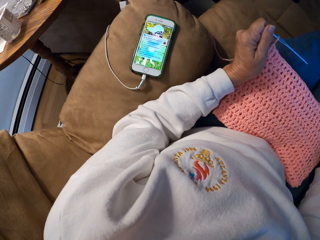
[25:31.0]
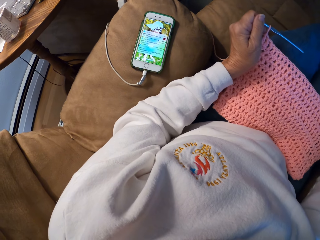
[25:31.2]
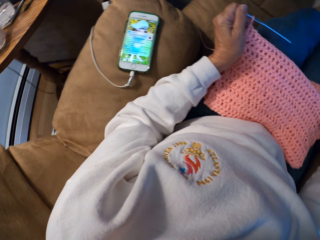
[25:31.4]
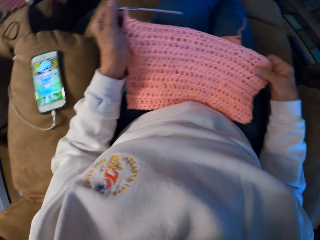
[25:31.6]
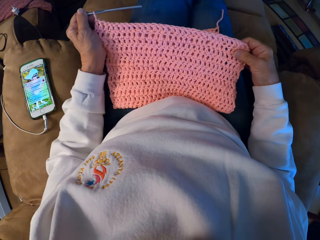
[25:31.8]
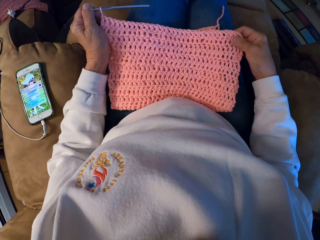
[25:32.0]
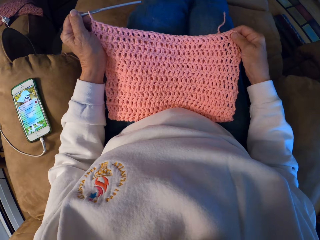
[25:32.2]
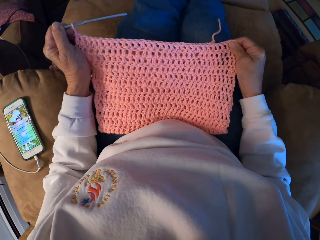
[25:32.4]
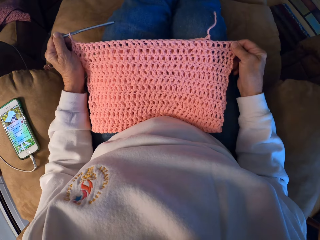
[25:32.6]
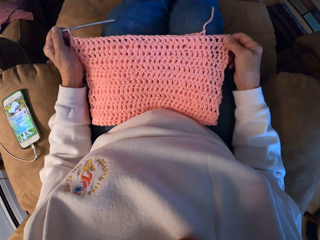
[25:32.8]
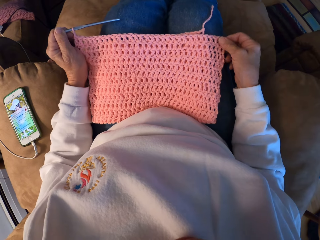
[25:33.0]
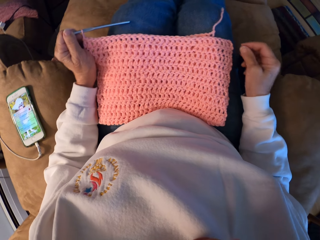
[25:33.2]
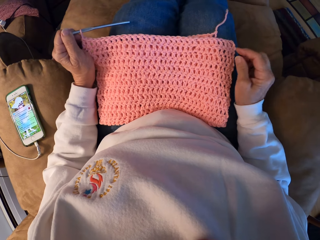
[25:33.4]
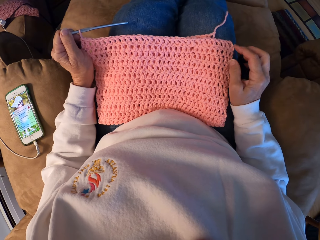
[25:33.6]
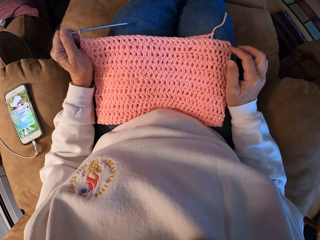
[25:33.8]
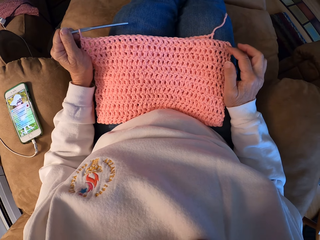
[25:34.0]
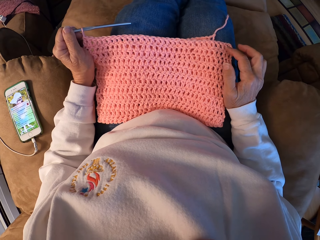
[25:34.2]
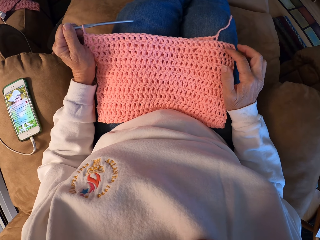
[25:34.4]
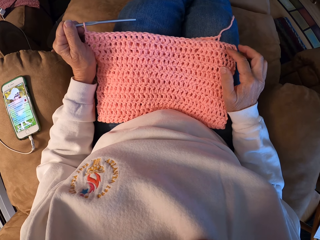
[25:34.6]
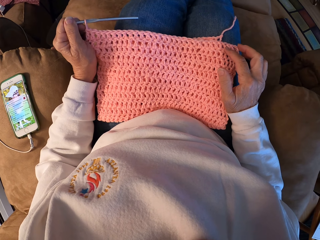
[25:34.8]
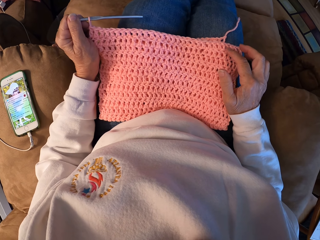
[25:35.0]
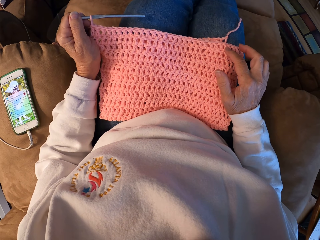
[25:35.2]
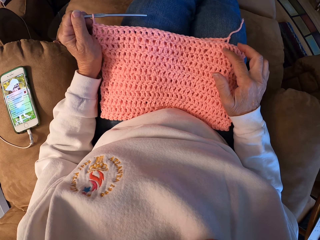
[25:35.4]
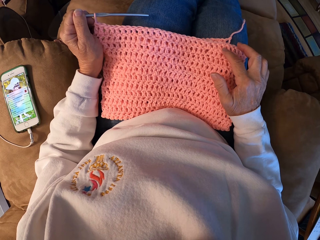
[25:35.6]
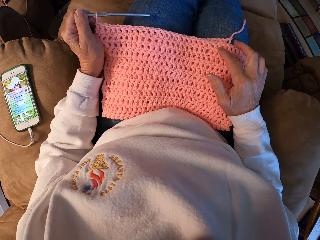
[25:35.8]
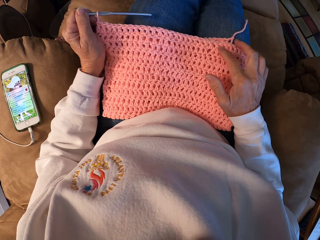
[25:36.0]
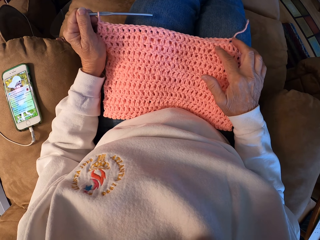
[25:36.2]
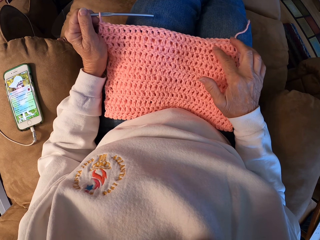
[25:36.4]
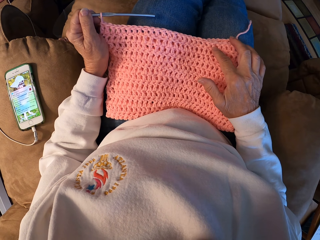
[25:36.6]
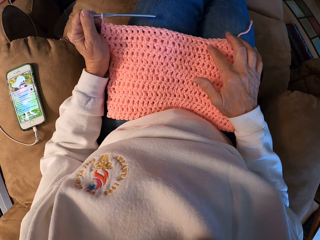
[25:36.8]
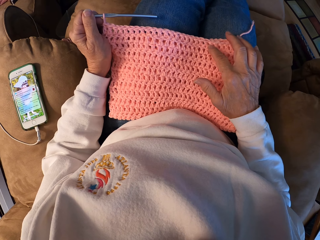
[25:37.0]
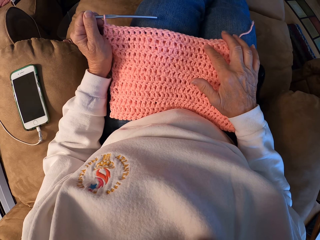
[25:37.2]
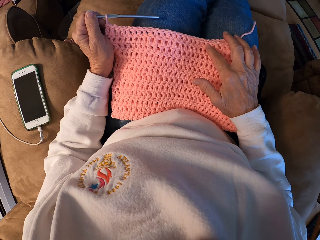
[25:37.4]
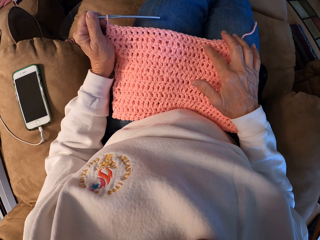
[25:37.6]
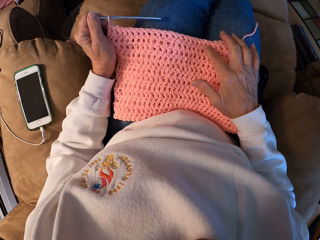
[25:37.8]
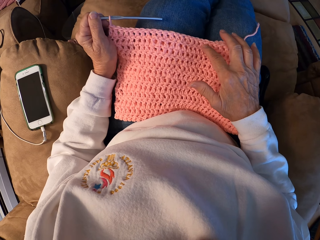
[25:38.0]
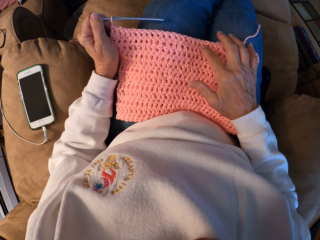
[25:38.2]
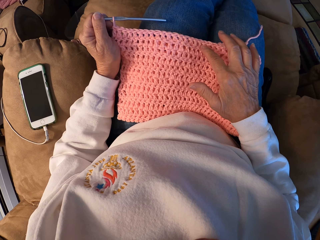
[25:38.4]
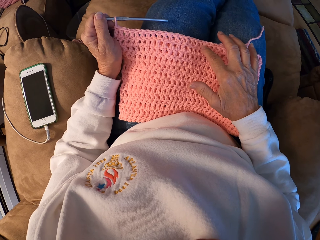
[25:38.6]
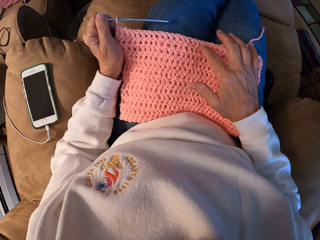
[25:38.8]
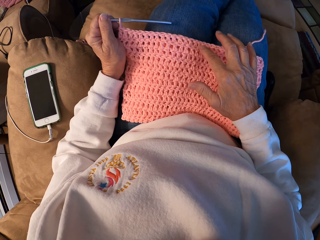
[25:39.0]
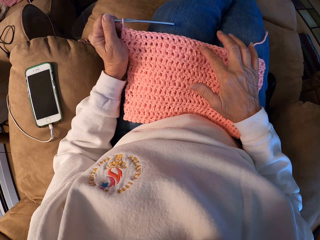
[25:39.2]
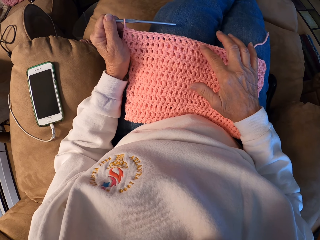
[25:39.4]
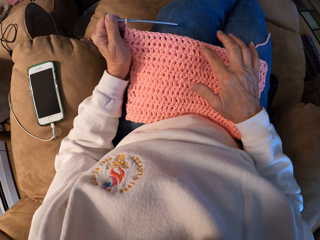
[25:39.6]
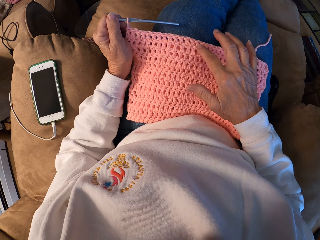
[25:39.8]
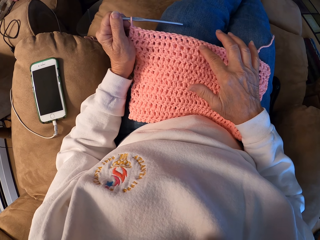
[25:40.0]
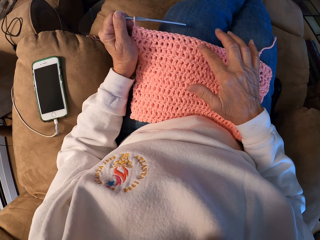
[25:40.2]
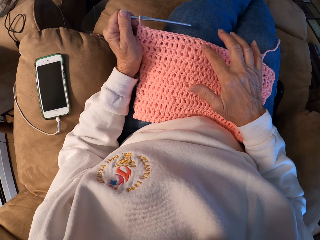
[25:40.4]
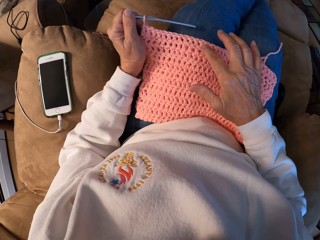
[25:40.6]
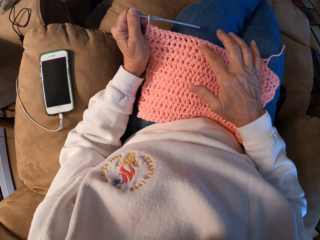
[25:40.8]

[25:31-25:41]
The camera wearer counts the holes of the garment.

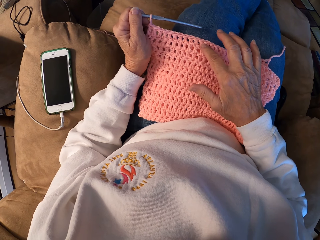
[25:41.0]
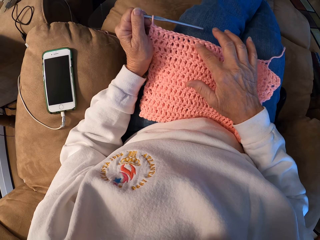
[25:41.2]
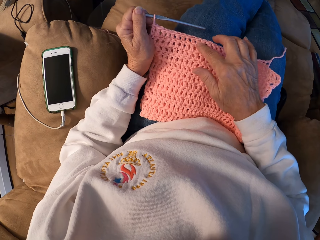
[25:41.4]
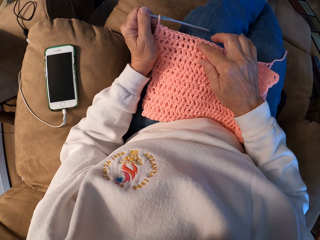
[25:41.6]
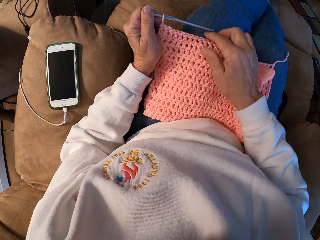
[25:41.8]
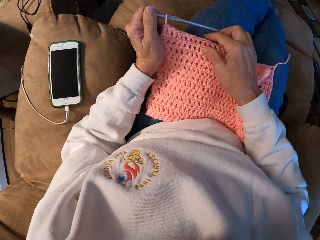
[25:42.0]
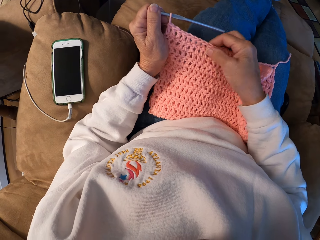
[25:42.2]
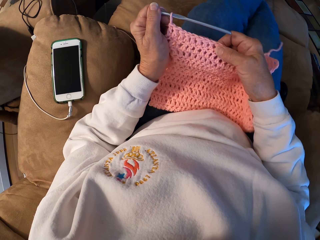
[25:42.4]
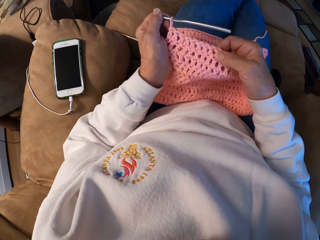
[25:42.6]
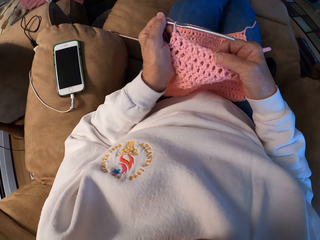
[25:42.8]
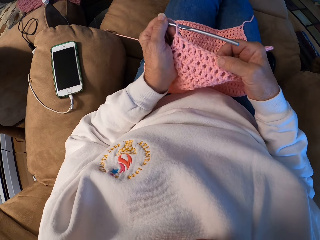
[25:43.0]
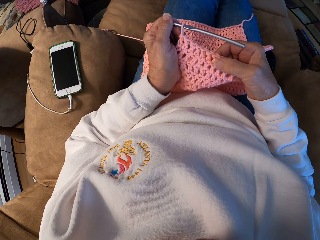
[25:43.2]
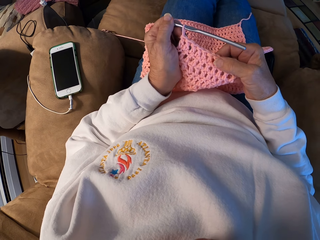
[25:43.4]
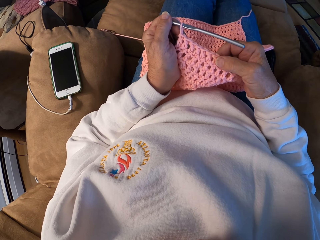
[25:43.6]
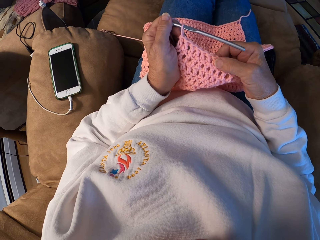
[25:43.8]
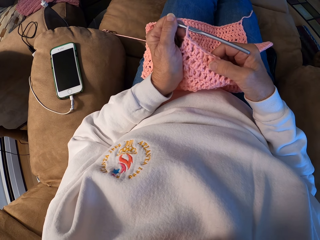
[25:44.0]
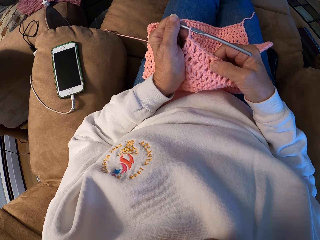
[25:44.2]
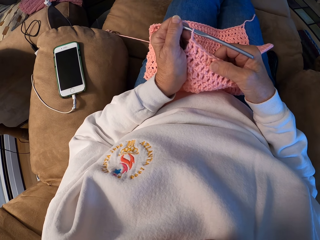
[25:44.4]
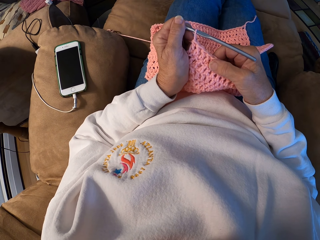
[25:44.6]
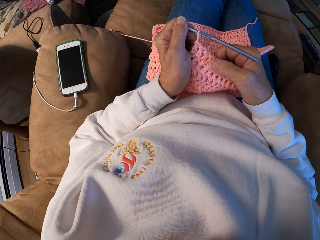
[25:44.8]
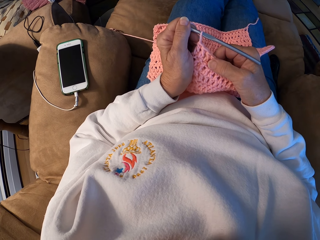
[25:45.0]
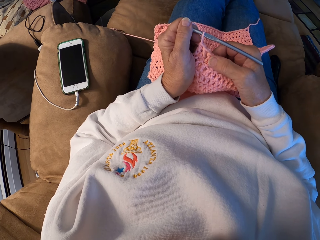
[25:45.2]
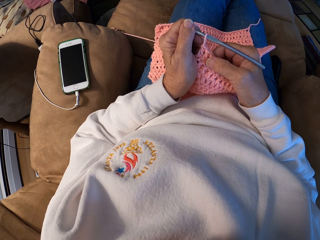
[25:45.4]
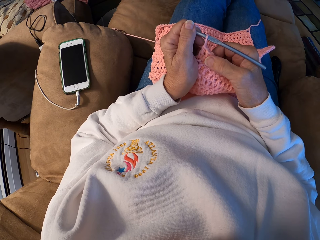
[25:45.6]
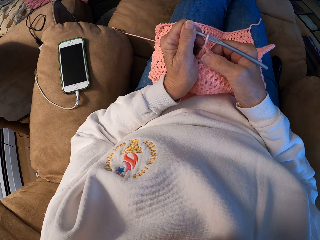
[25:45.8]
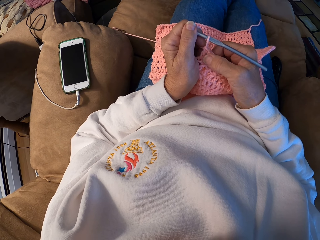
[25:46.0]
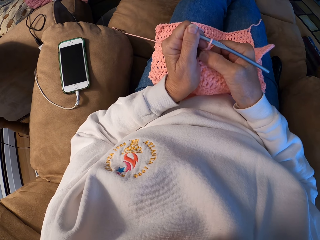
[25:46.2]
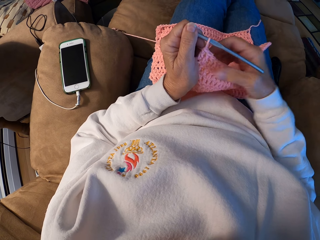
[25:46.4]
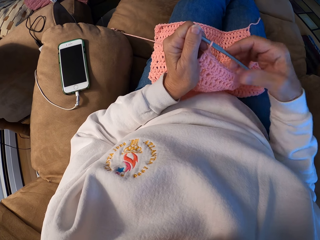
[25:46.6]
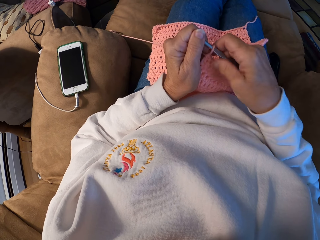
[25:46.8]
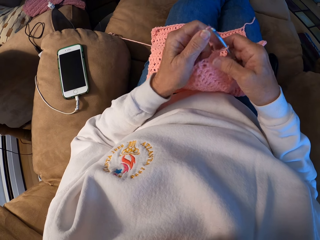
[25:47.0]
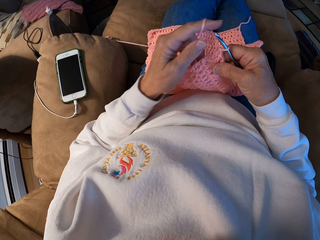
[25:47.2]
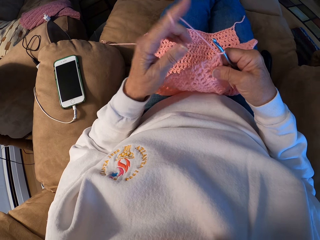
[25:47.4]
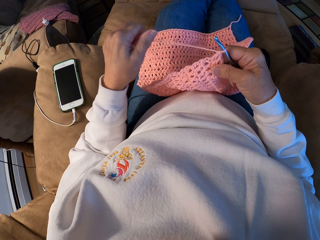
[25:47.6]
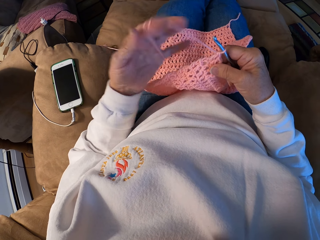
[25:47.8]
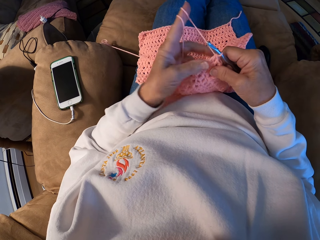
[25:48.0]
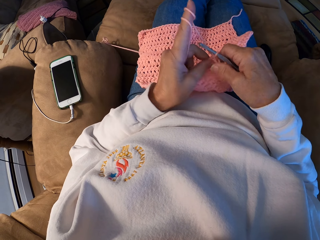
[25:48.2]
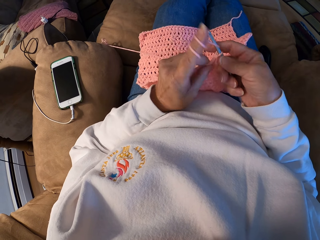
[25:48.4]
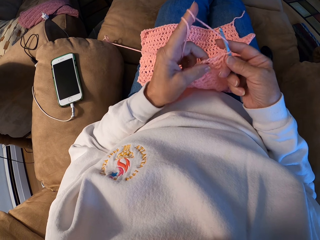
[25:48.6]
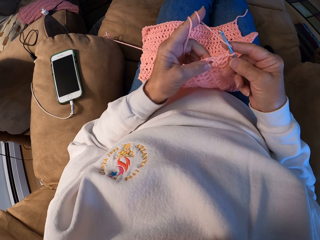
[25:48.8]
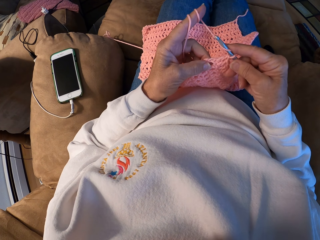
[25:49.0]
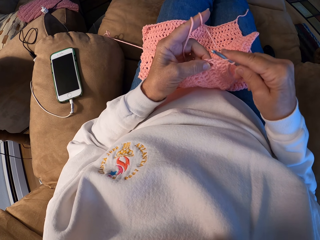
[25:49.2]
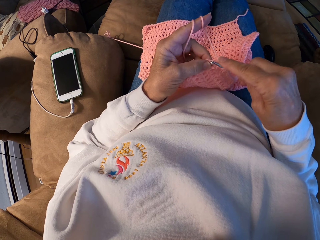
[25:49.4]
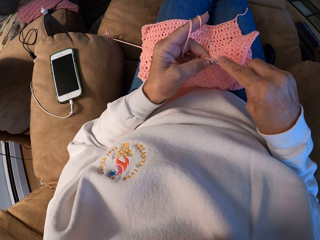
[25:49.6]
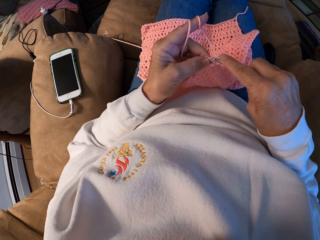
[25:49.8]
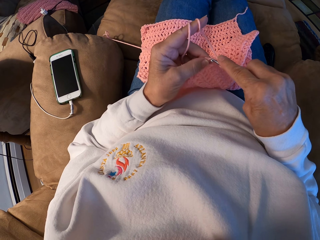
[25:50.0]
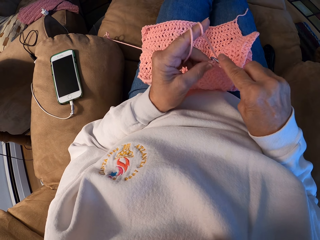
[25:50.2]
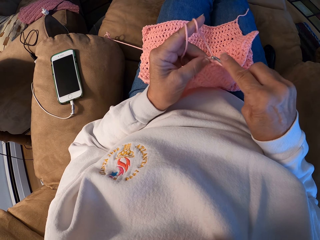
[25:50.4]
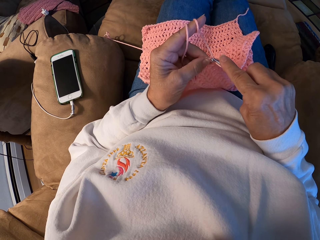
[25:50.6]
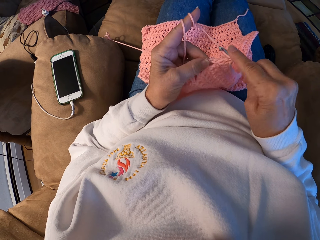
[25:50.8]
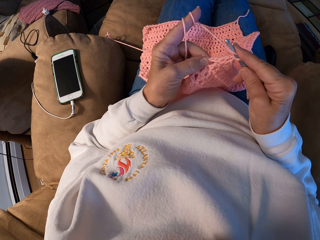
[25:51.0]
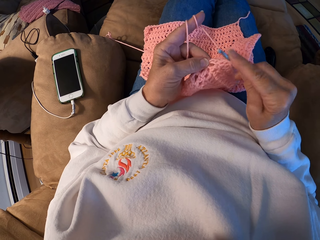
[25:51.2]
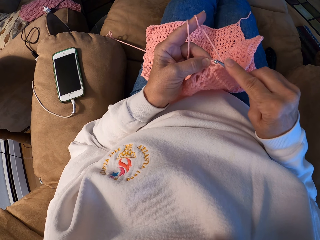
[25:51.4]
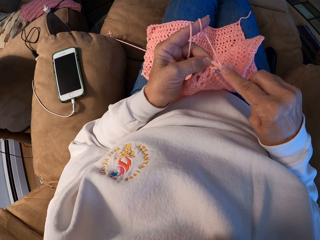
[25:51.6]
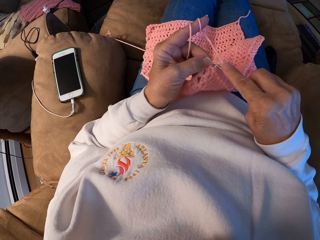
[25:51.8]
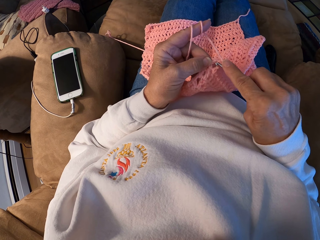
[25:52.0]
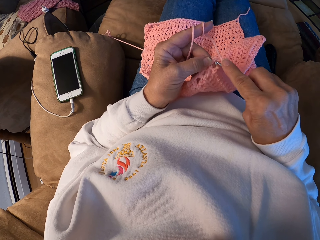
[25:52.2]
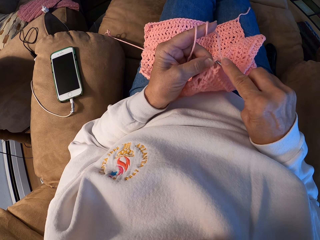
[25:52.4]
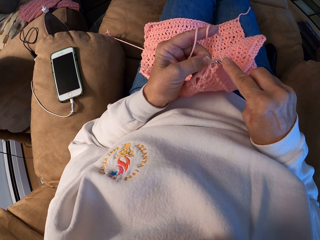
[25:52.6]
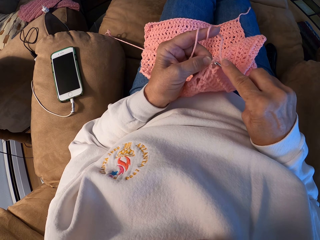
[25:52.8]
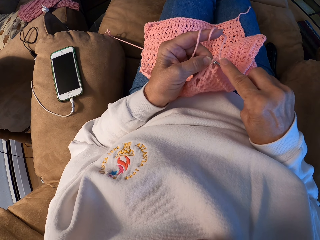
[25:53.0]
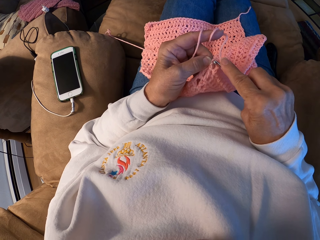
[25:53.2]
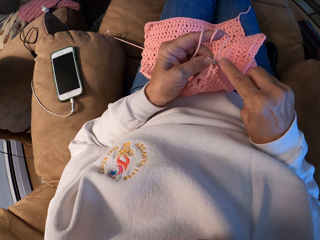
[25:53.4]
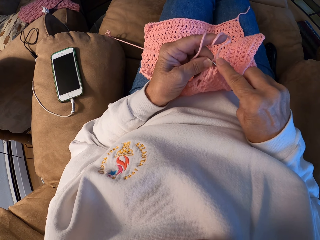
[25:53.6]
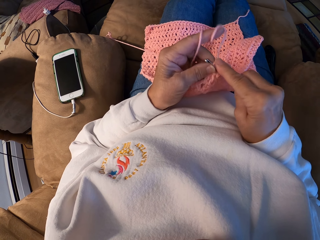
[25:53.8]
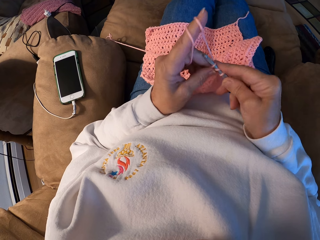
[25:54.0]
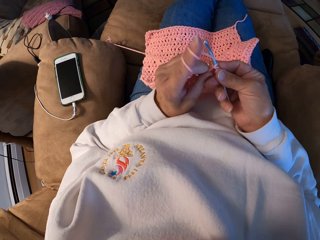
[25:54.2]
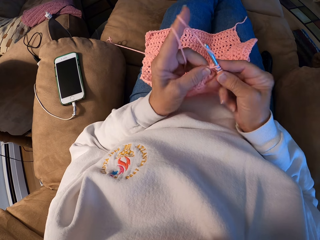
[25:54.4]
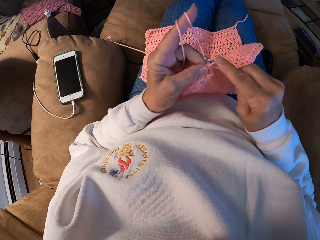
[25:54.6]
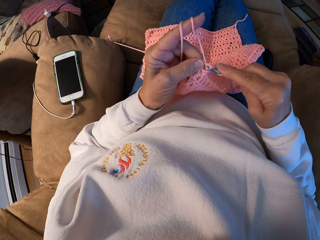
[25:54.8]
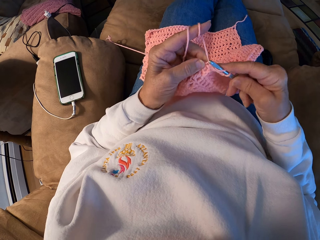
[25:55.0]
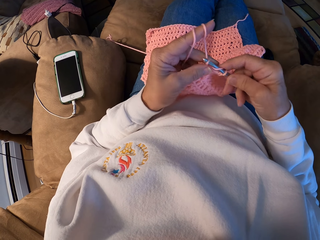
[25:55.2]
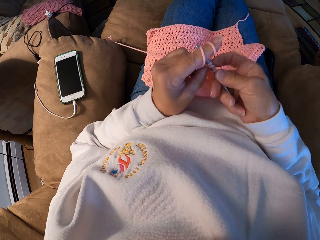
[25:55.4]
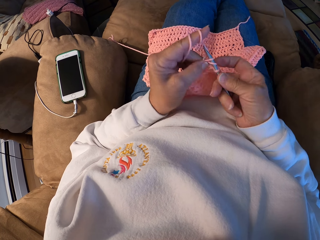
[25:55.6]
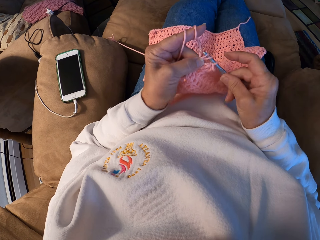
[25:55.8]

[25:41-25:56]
The camera wearer lifts the garments. She rolls the yarn with her left index finger and crochets the yarn with the crochet hook.
